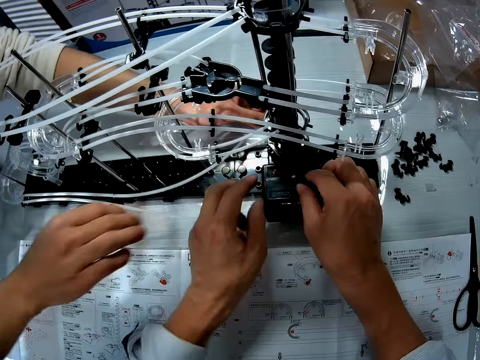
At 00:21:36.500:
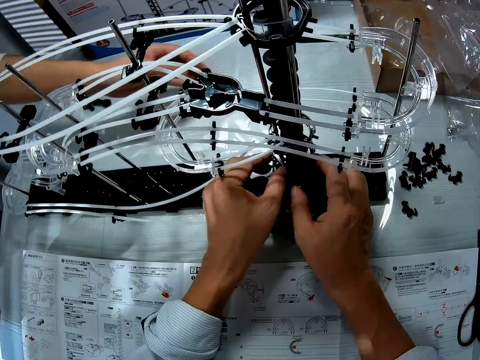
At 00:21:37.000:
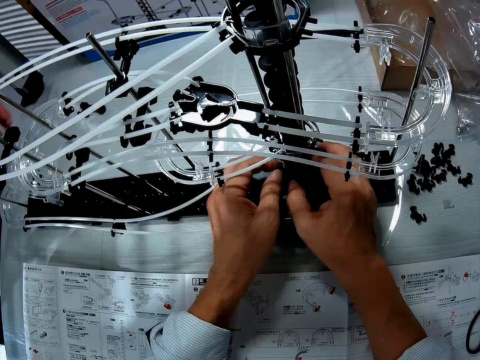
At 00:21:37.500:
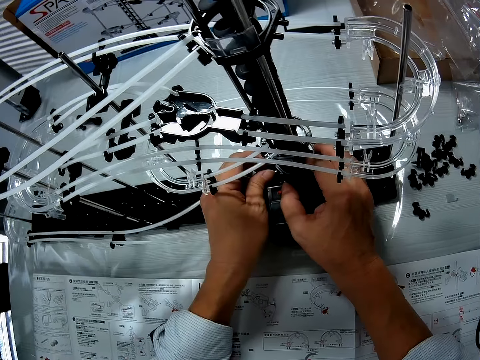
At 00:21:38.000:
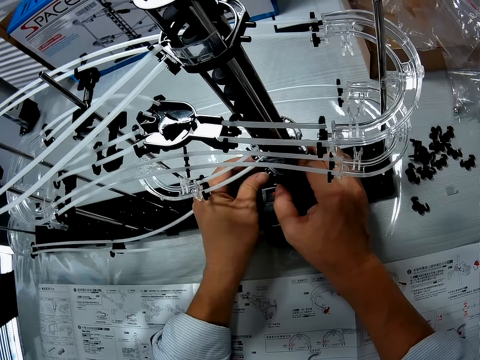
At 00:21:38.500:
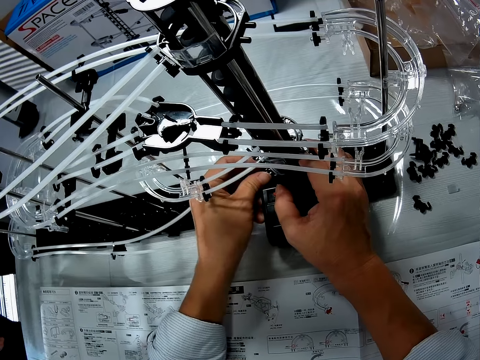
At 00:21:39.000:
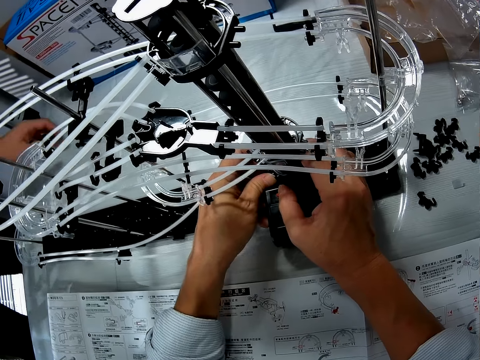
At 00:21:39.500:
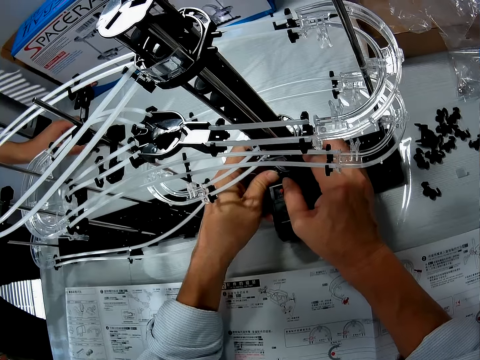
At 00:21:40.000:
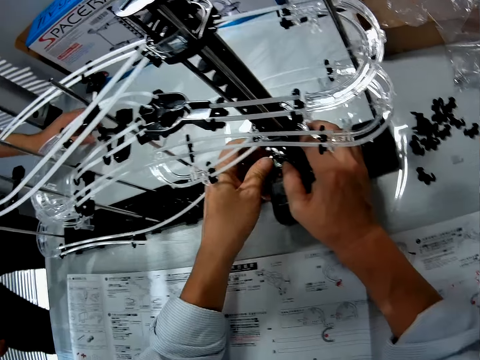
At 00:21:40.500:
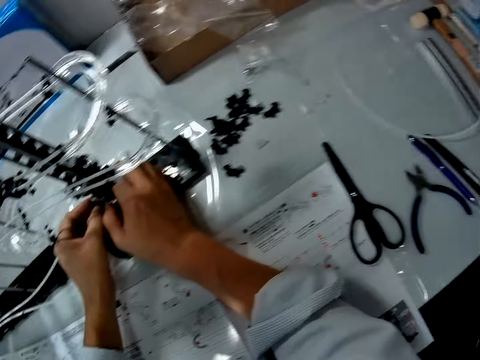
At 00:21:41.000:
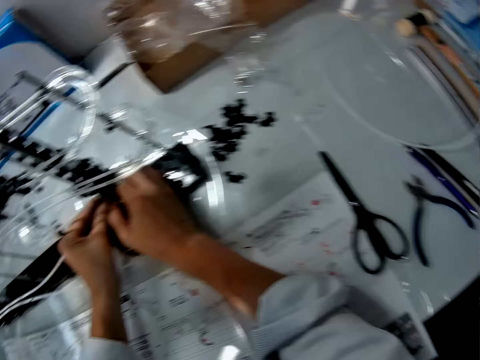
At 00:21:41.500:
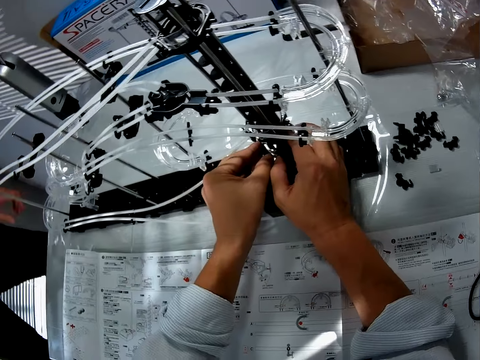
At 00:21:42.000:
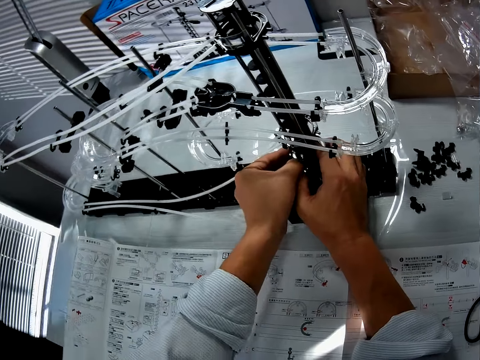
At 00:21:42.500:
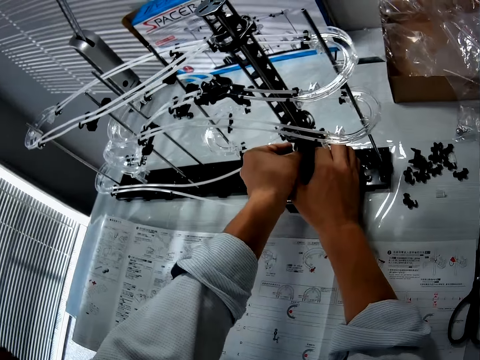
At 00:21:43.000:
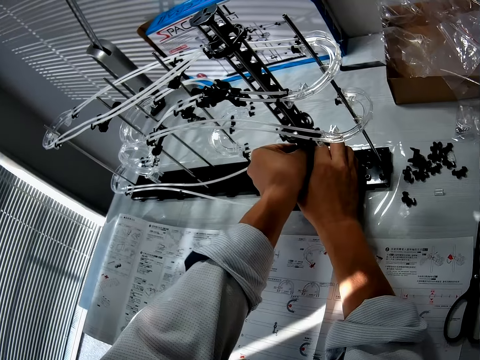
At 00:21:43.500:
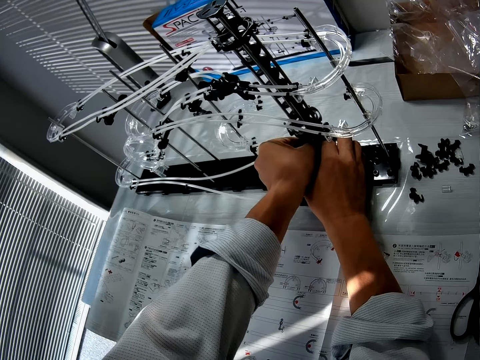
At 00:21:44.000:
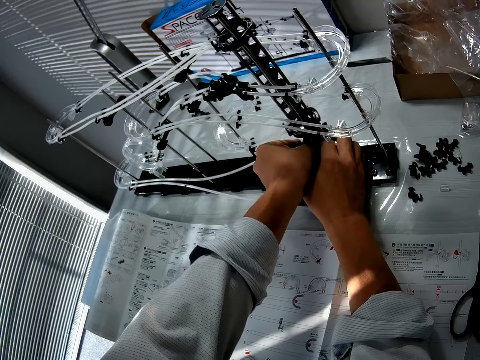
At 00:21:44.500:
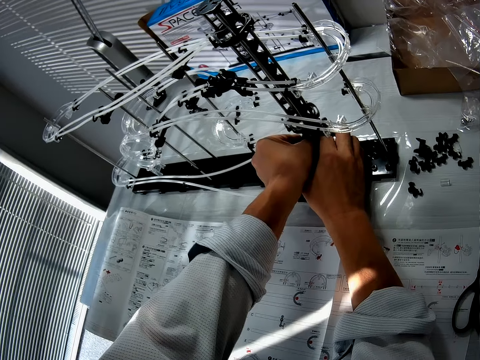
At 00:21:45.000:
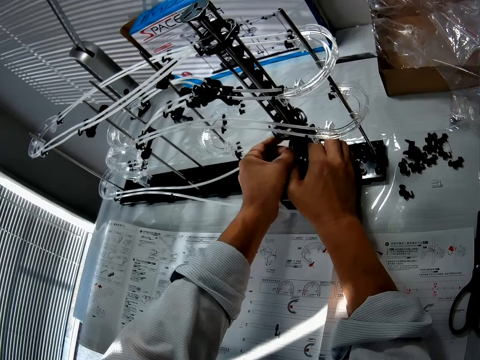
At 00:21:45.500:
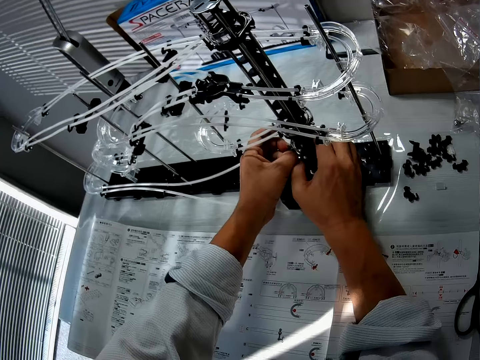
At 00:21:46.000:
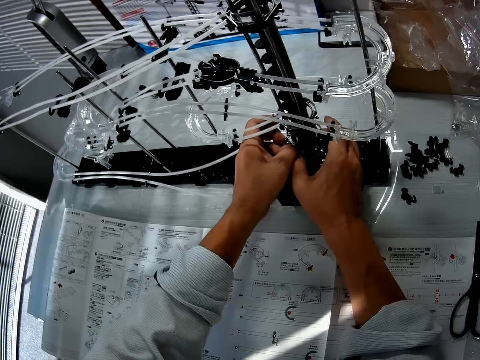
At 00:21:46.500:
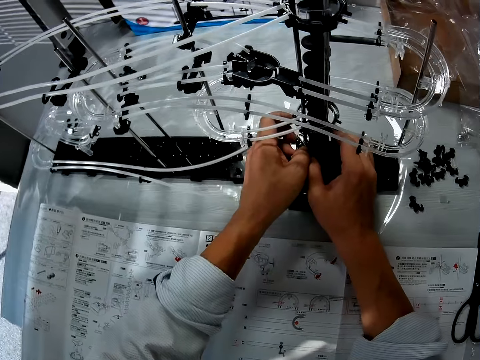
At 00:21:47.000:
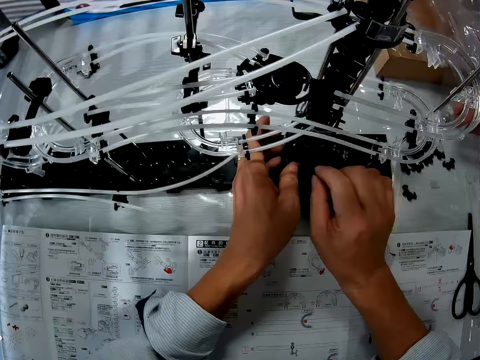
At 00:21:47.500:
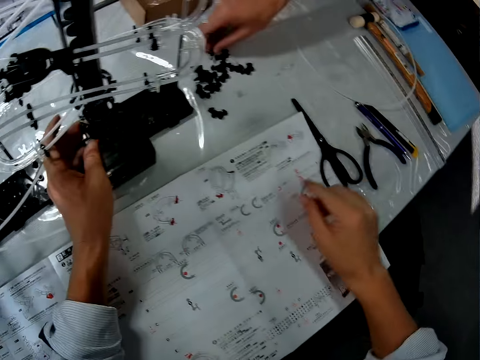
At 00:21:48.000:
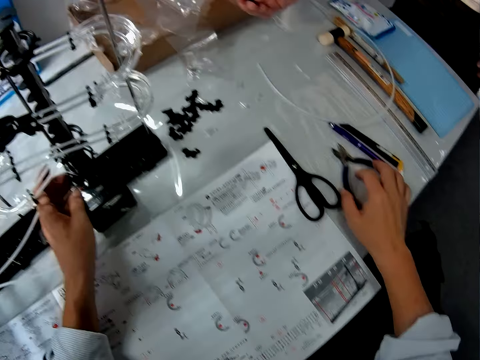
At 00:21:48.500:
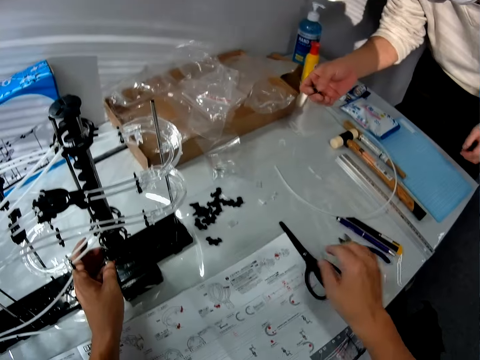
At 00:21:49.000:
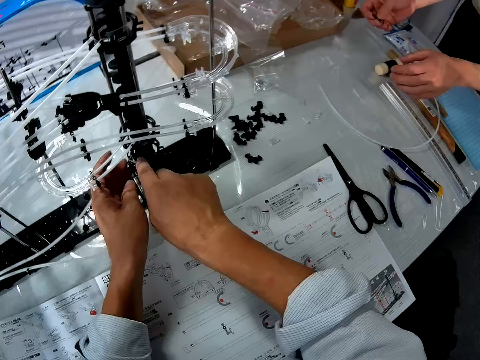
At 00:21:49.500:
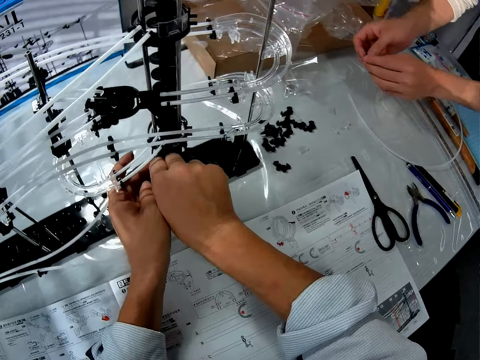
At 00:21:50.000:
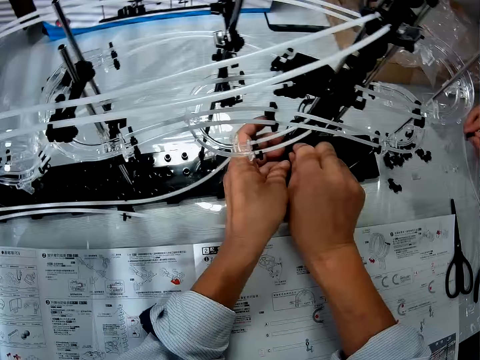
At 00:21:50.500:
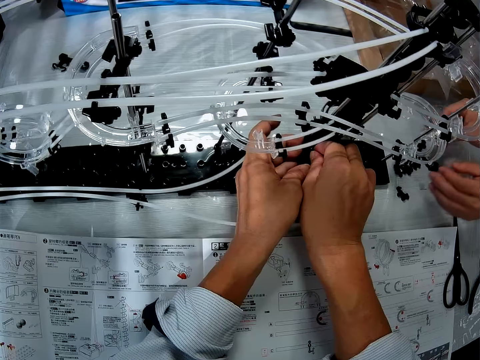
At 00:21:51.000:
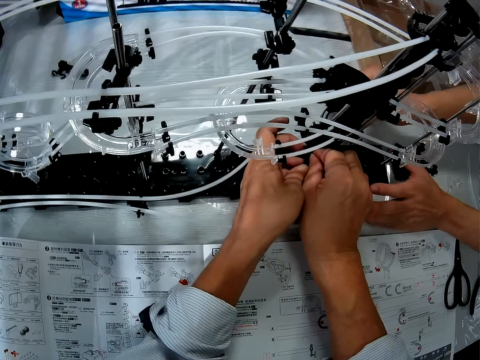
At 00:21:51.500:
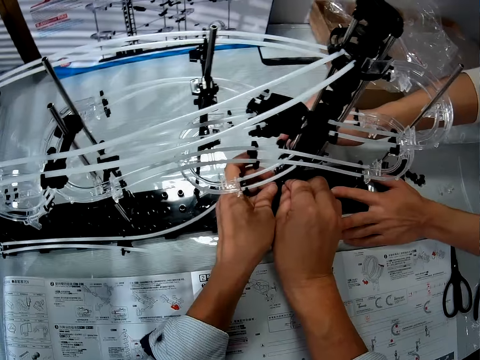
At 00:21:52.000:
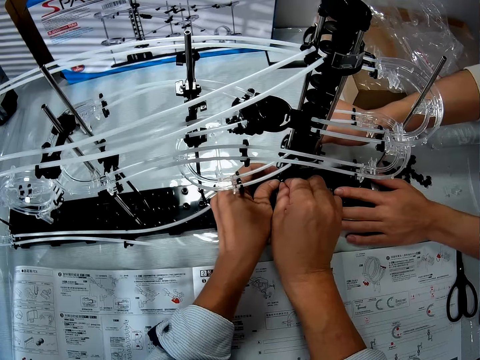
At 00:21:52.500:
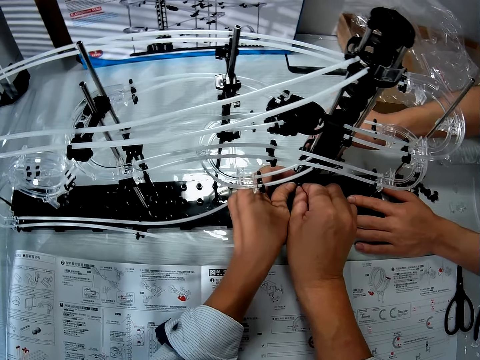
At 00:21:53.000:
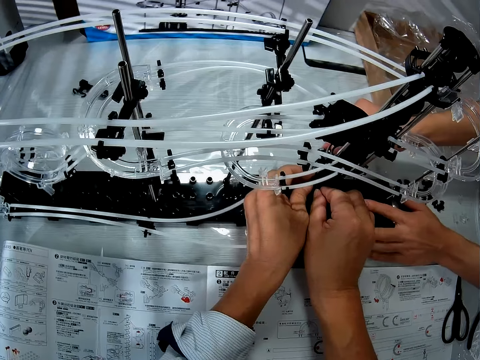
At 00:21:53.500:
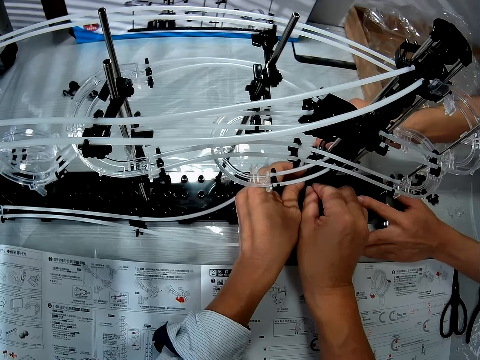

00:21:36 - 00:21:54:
A person removes the hands from the space rail craft. The camera wearer holds the space rail craft. They fix the pipe crafts in the space rail craft. They move the camera. The person leaves the place. The camera wearer fixes the space rail craft. They move the hand. Another person picks the plastic craft from the table. The camera wearer fixes the space rail craft. The other person fixes the plastic craft in the space rail craft.

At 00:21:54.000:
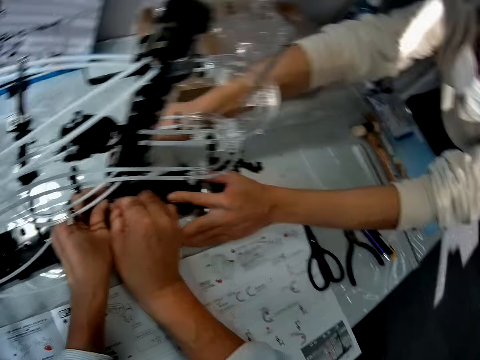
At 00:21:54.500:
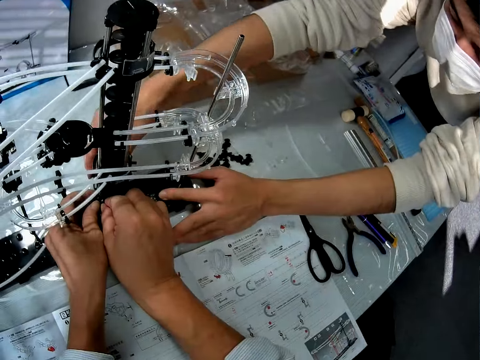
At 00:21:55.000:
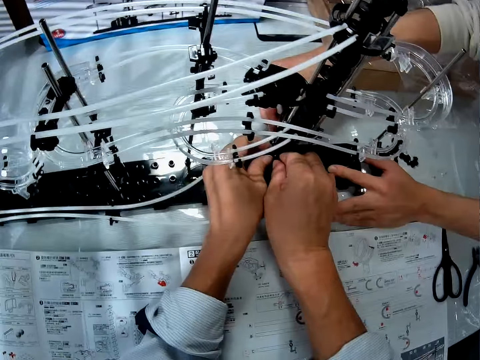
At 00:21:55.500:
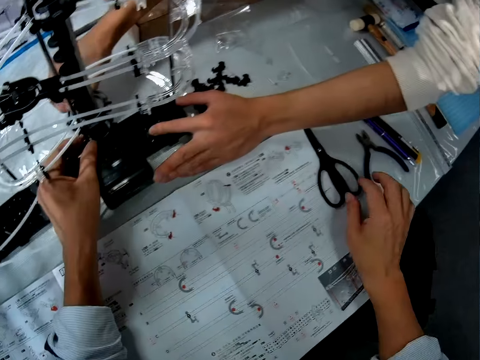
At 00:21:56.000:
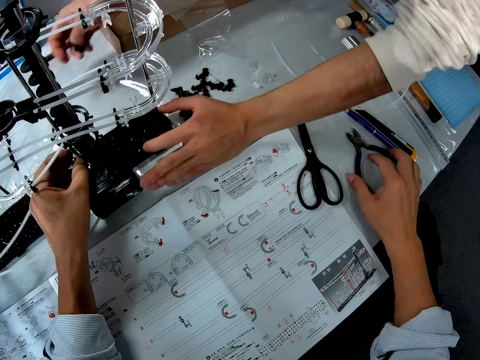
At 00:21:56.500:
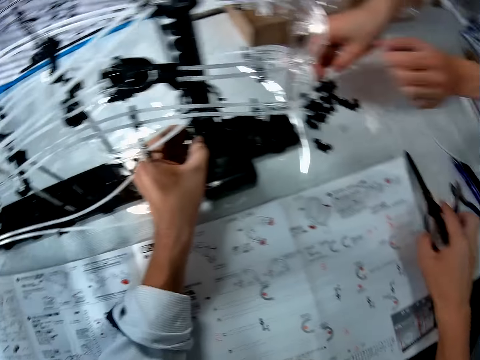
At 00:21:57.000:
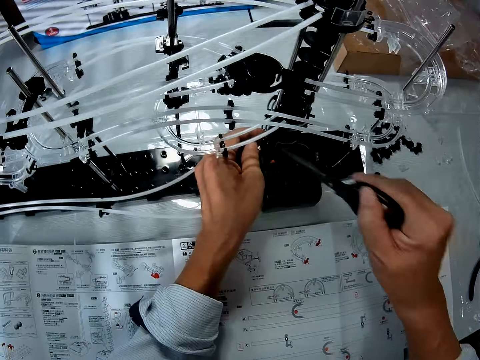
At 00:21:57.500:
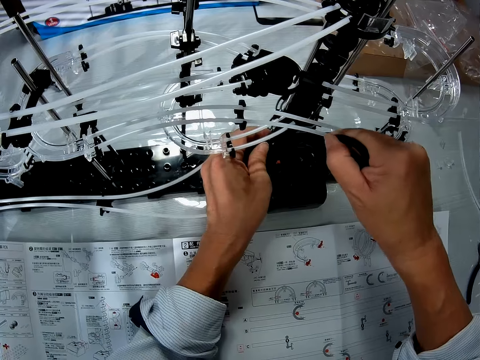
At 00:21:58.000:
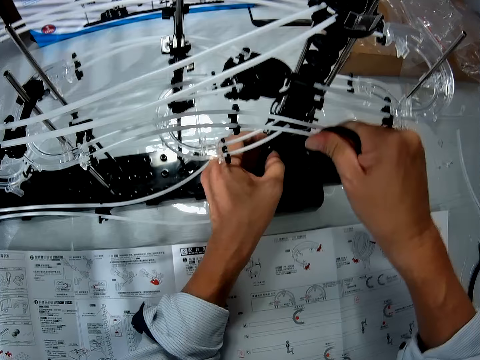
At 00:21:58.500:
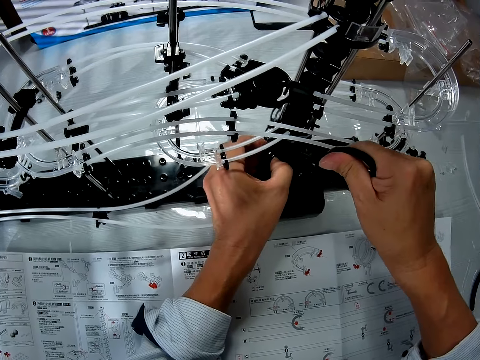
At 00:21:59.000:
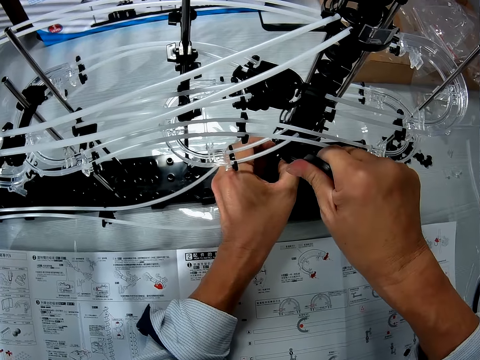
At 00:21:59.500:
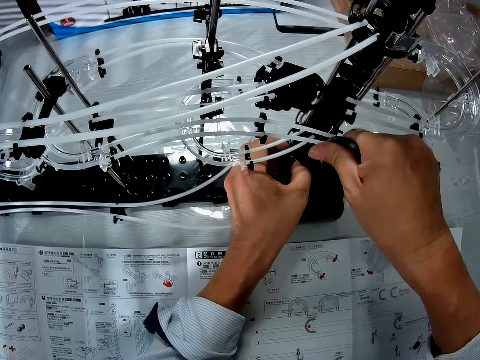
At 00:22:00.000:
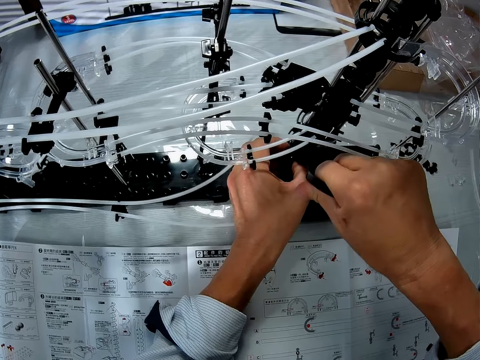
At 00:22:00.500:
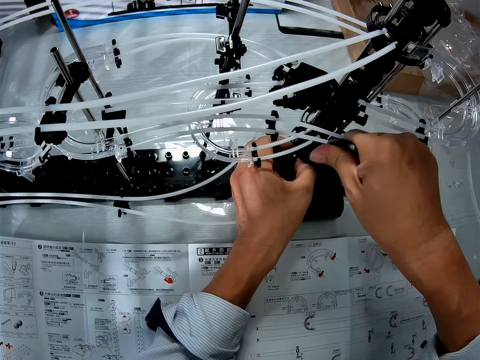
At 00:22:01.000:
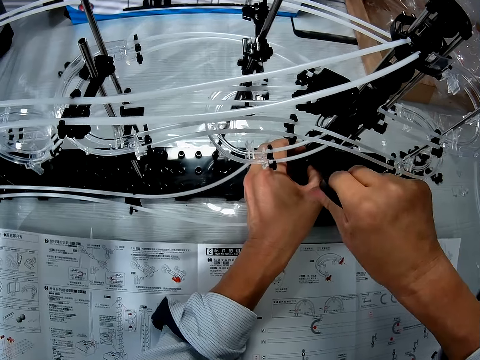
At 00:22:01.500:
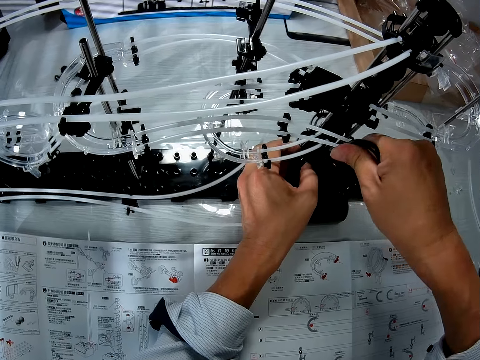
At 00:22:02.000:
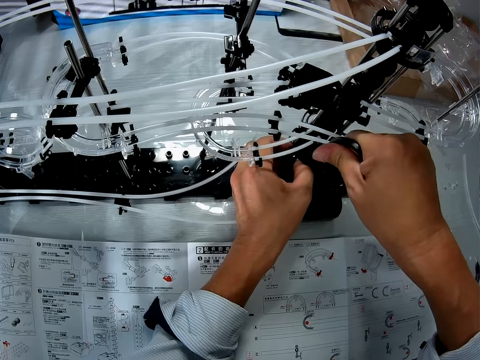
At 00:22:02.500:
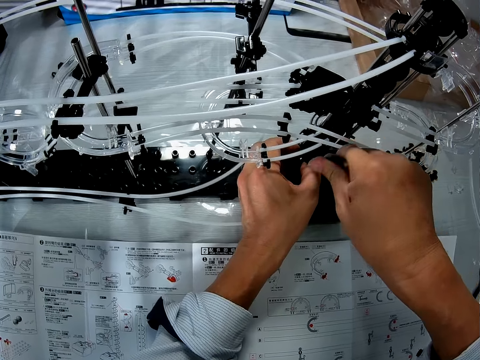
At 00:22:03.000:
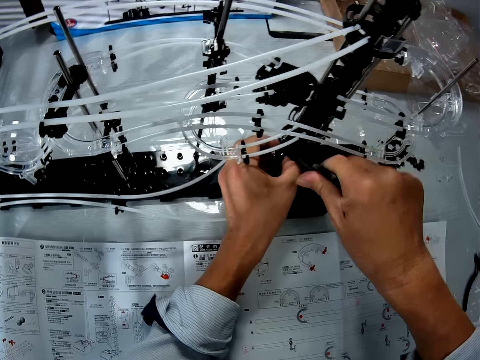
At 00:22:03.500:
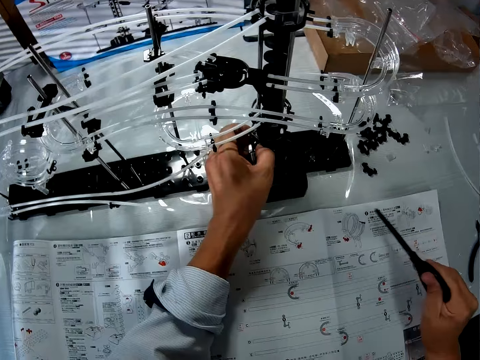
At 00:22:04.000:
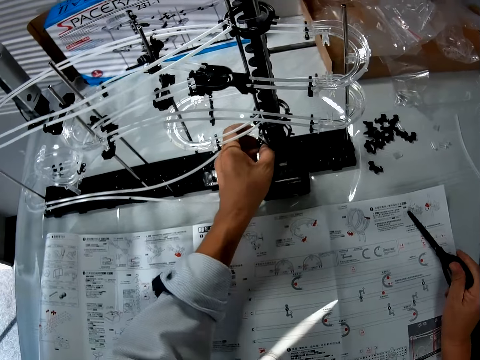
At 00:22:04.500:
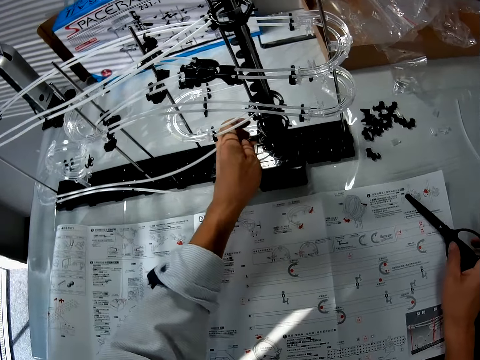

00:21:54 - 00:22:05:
The camera wearer moves the hand from the space rail craft. They pick up the scissors from the table. They fix the space rail with the scissors. They use the scissors on the space rail. They remove the scissors from the space rail craft.
